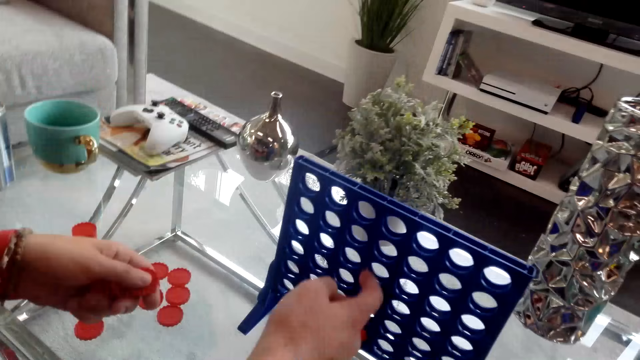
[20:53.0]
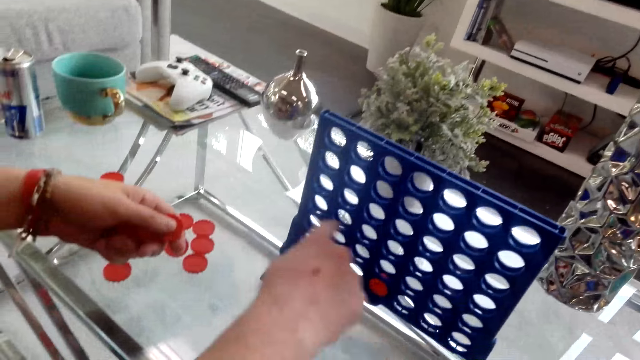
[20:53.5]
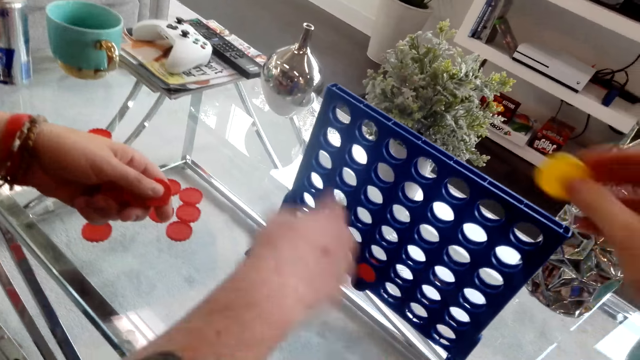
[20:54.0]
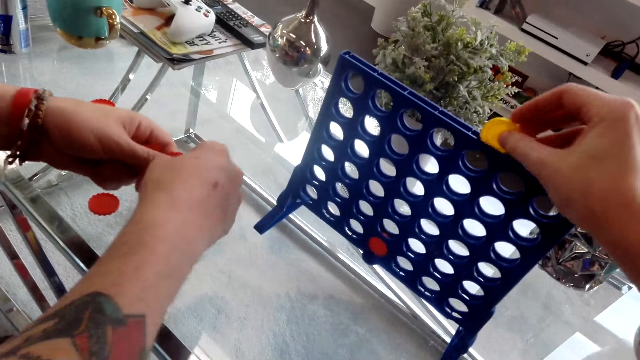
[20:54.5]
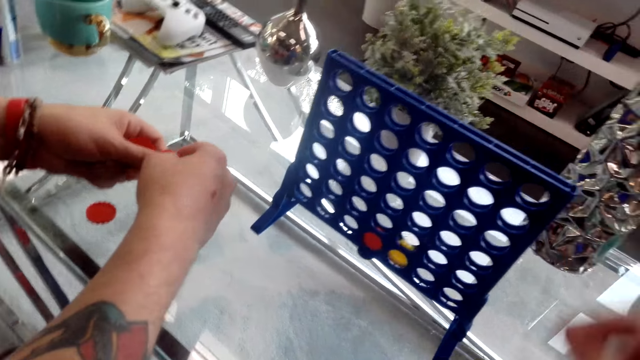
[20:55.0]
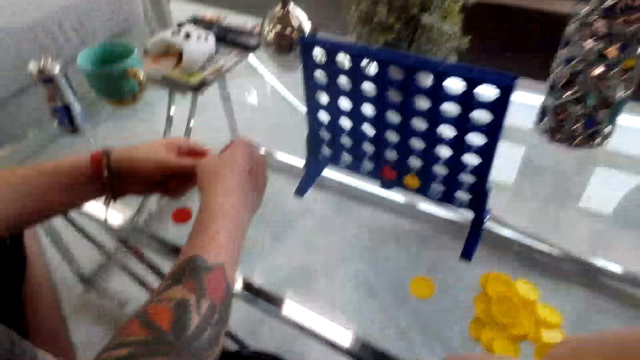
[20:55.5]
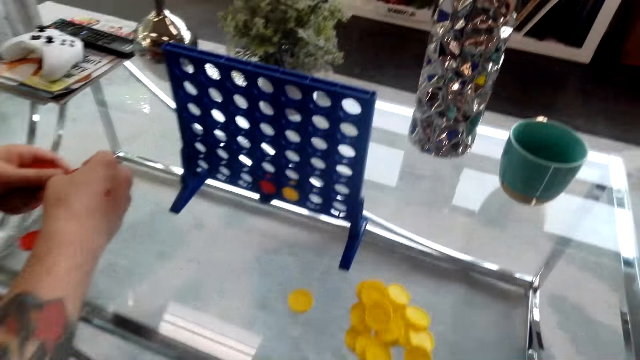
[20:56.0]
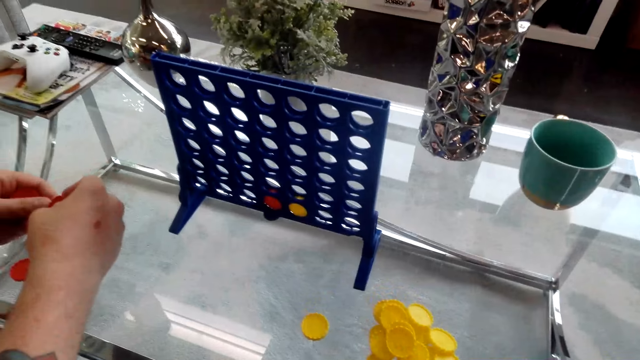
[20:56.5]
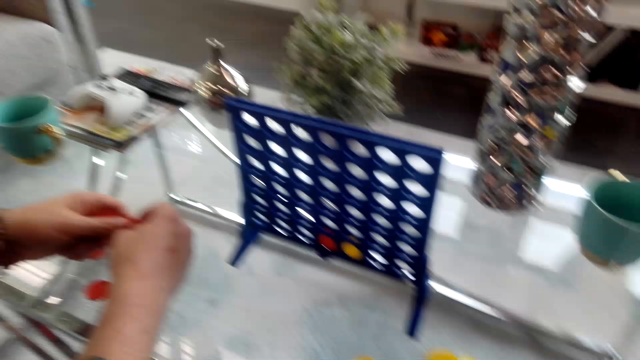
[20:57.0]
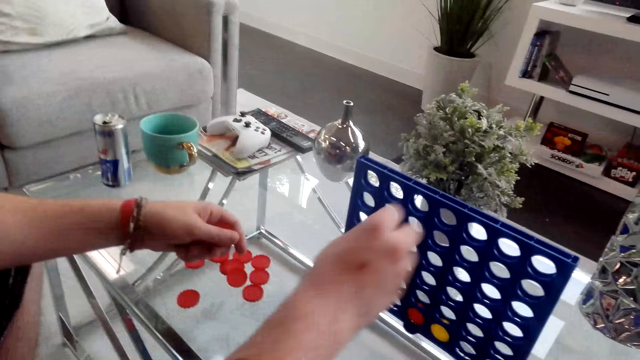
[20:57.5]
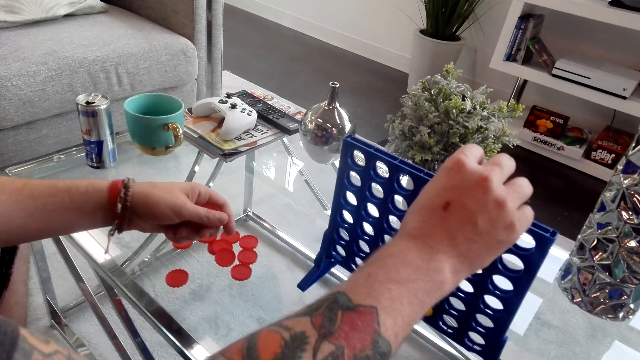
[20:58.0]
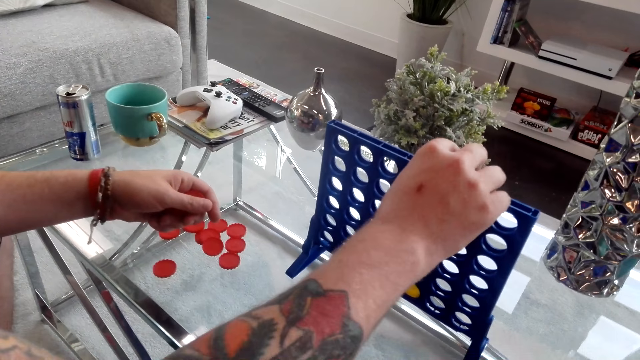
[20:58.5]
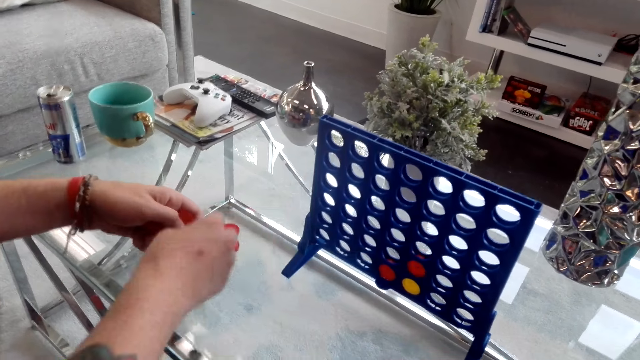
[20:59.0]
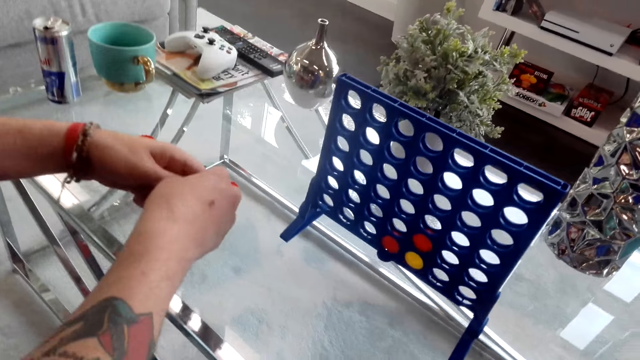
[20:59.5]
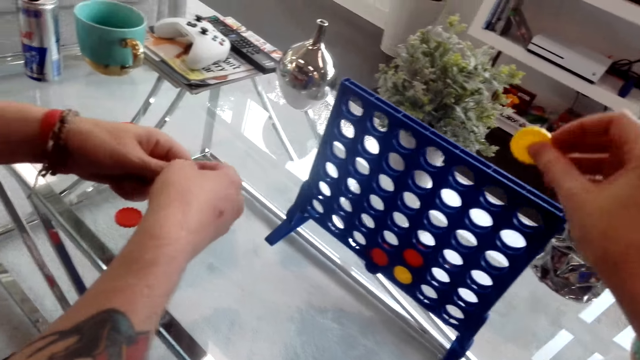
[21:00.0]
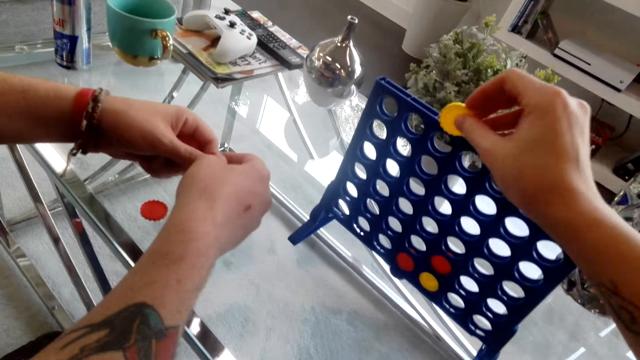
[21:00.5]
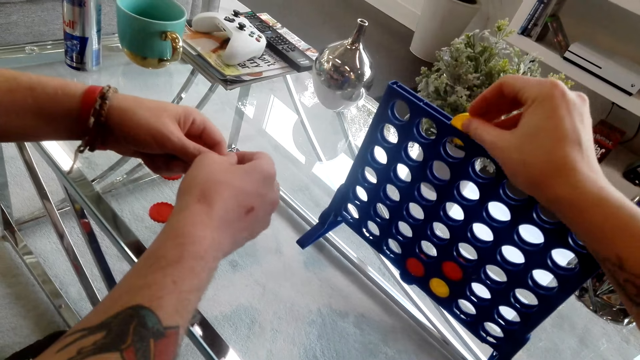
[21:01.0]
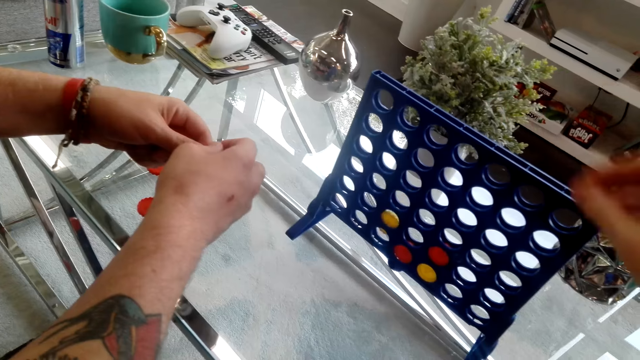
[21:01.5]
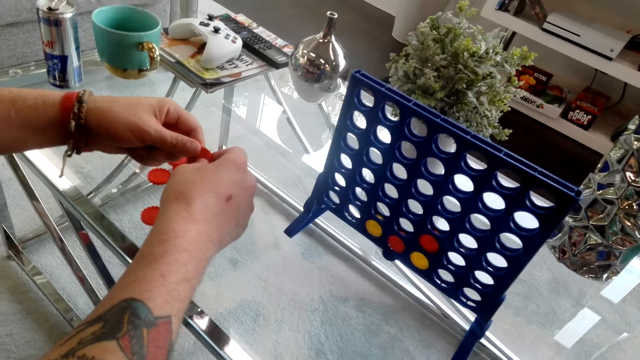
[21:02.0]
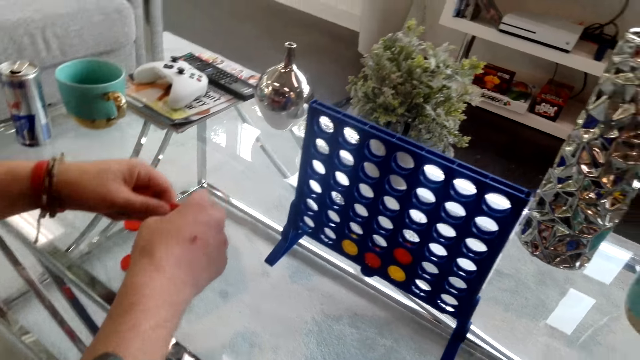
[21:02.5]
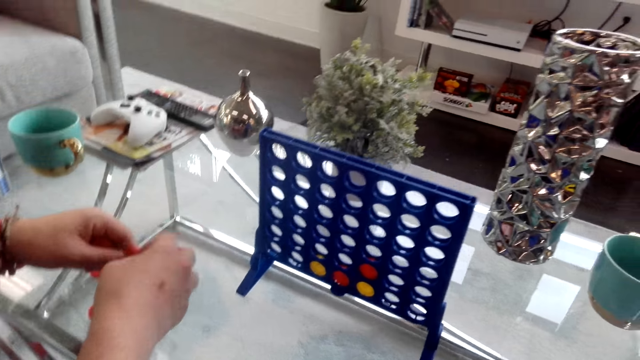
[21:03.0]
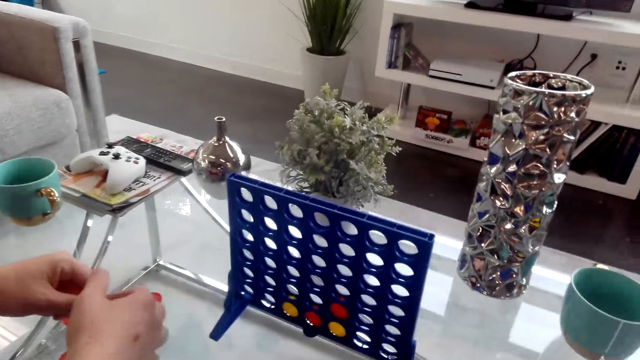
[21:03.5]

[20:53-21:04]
The camera wearer puts the yellow plastic chips in the bingo board game. They play the Candyland board game. A person puts the red plastic chips in the bingo board game. The camera wearer puts the yellow plastic chips in the bingo board game.

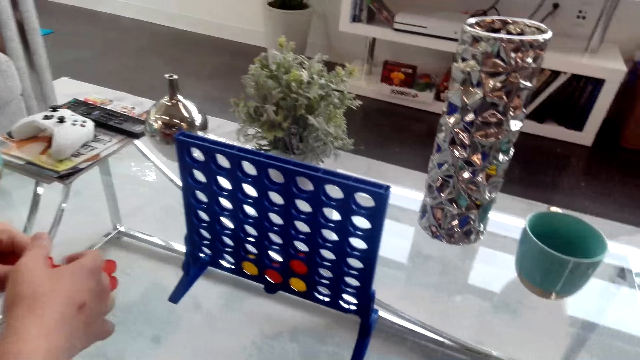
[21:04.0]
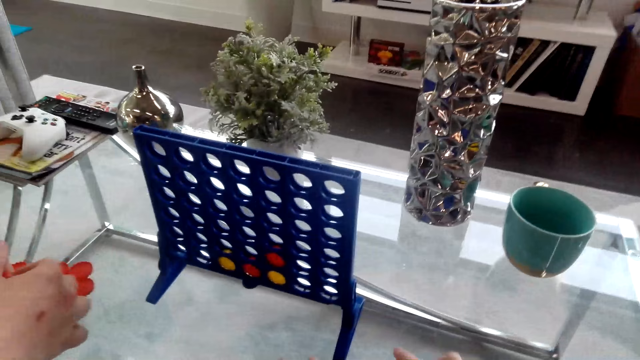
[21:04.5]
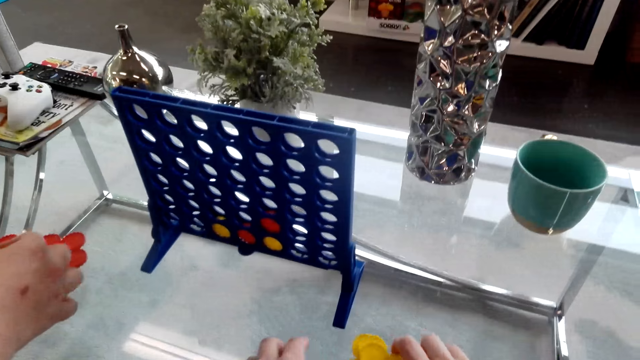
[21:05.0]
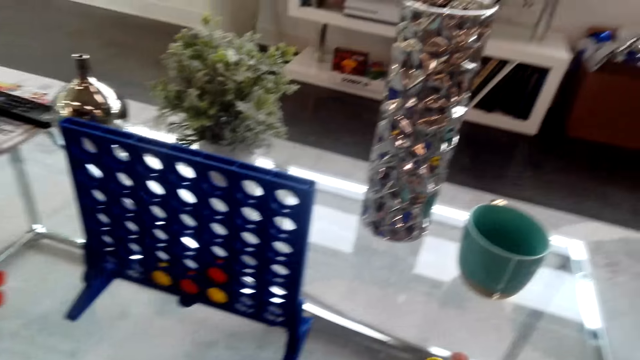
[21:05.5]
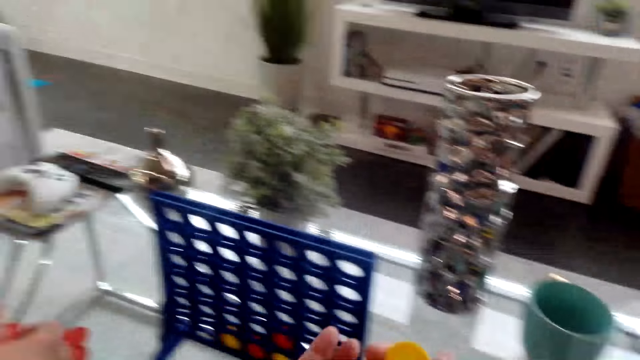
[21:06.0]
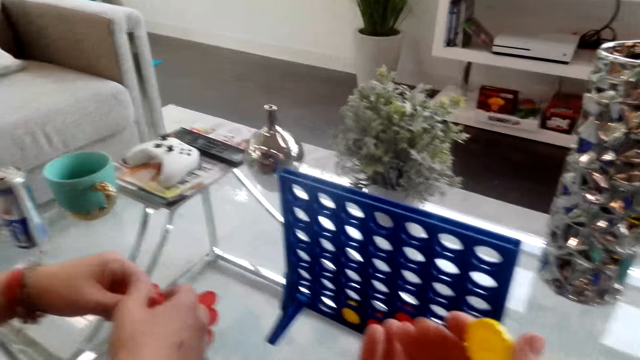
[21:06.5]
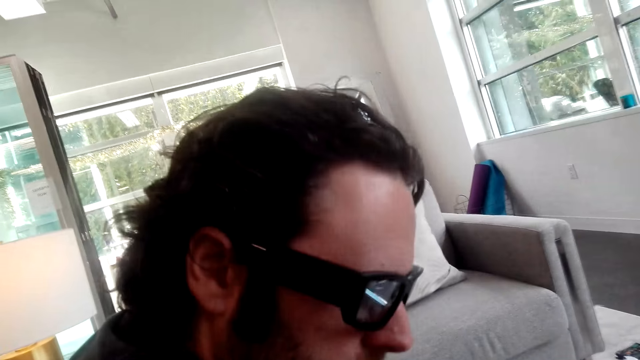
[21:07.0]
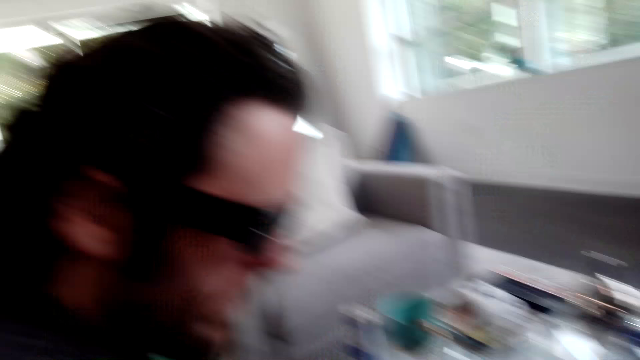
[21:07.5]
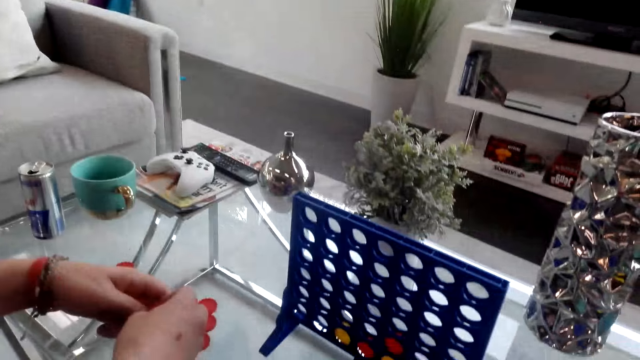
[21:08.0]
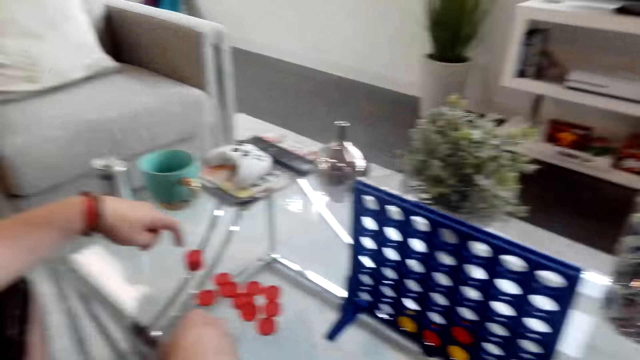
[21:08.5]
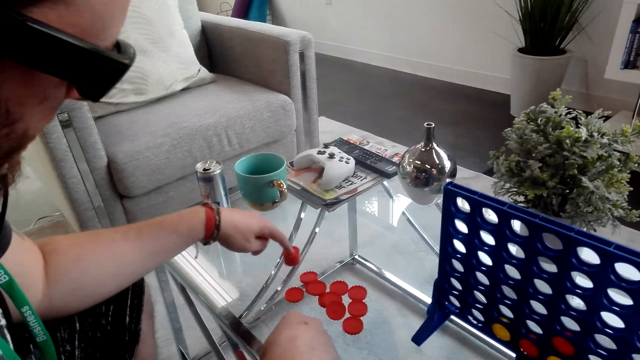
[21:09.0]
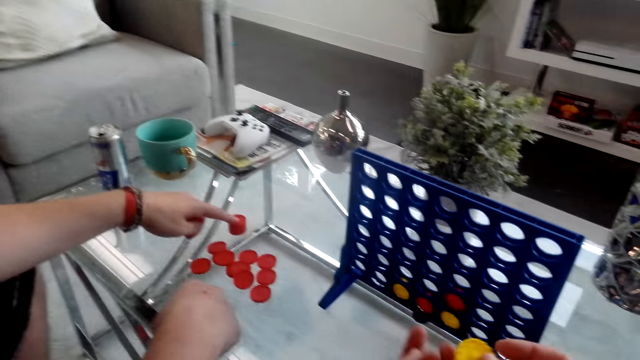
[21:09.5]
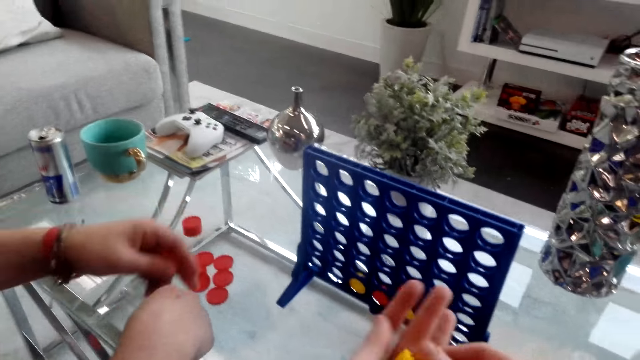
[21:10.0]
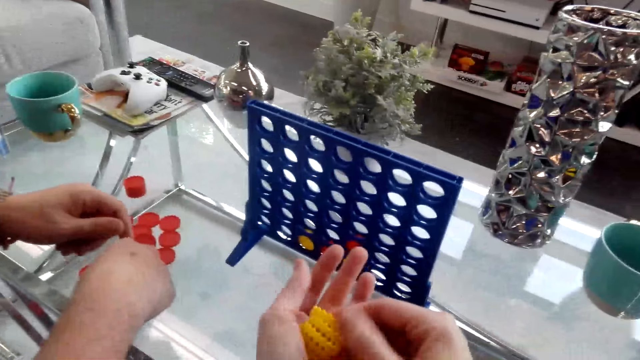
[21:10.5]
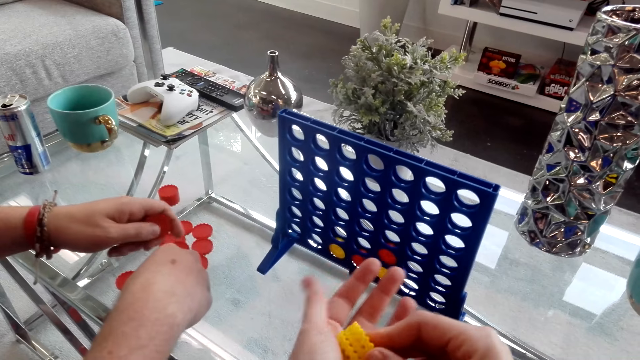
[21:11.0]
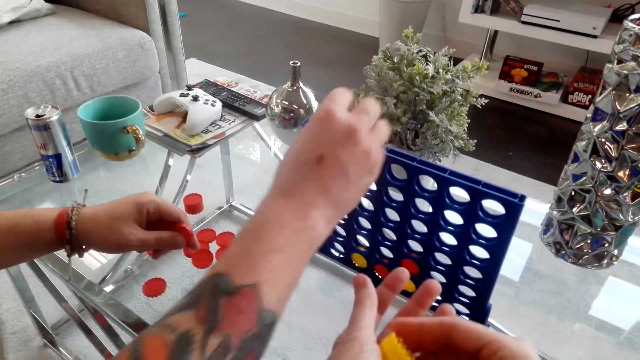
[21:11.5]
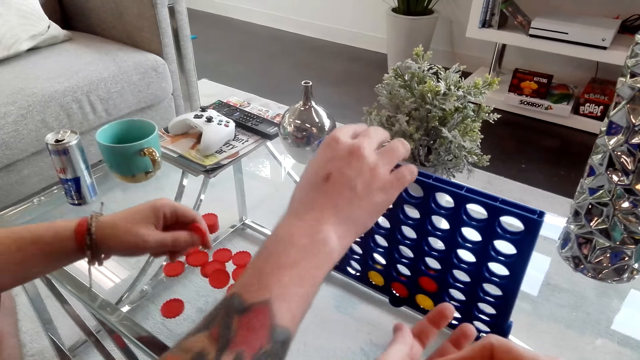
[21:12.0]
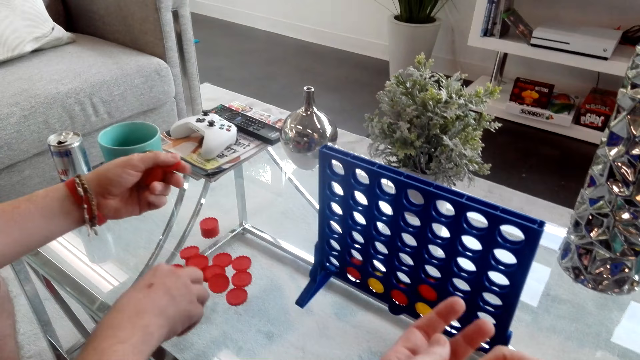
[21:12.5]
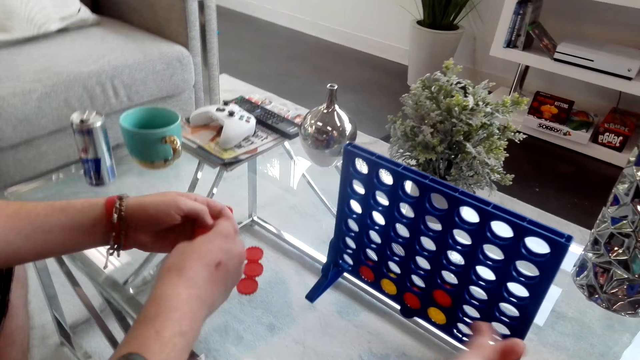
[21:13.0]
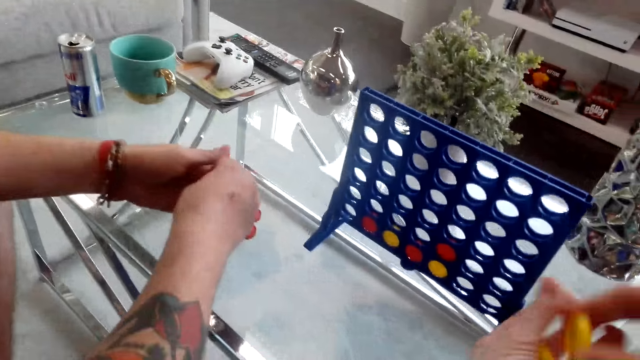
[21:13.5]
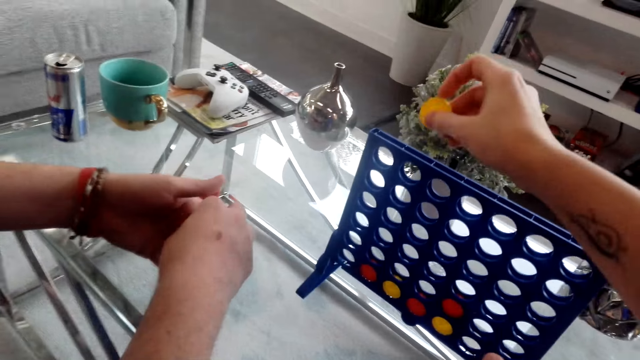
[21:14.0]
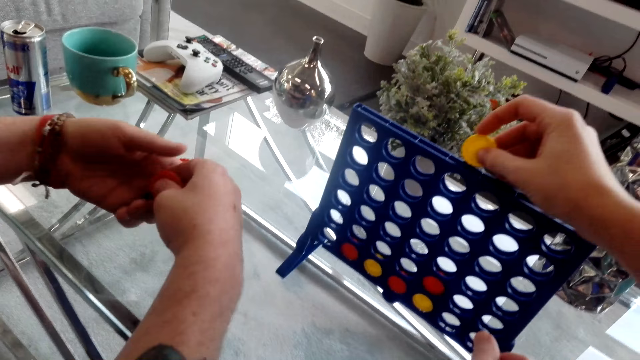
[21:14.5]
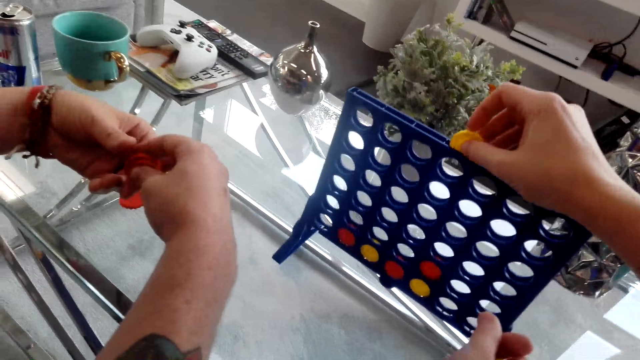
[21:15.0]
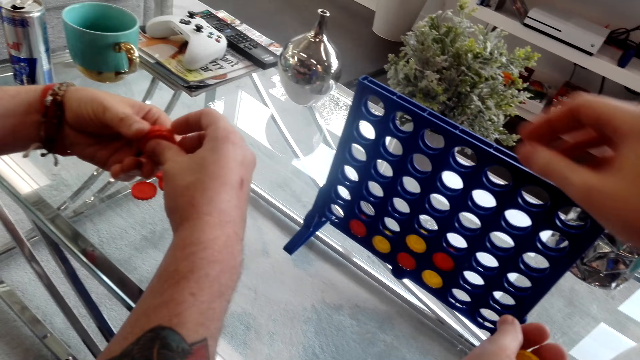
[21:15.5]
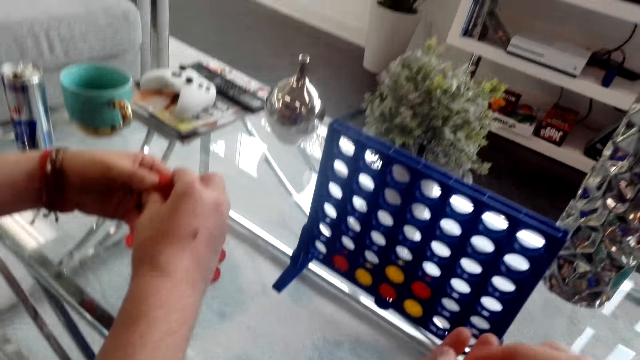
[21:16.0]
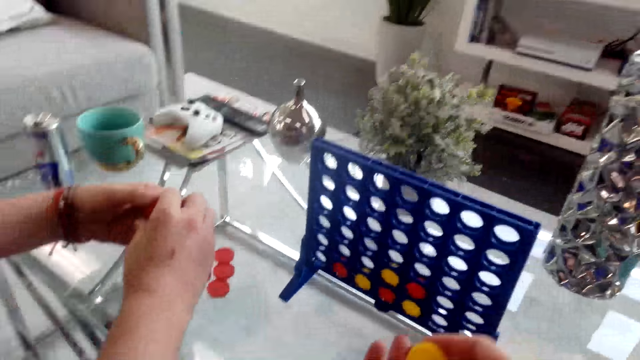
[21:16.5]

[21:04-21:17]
The camera wearer moves the yellow plastic chips on the table. He converses with a person. The person moves the red plastic chips on the table. The camera wearer picks the yellow plastic chips from his hand. The person puts the red plastic chips in the bingo board game. The person plays the Candyland board game. The camera wearer puts the yellow plastic chips in the bingo board game.
